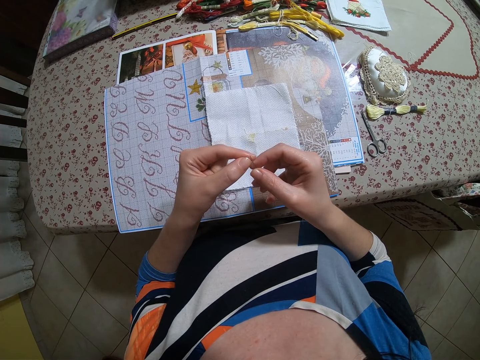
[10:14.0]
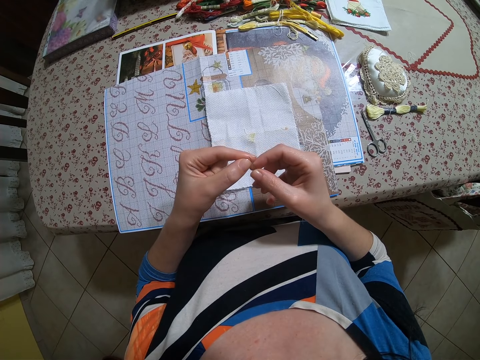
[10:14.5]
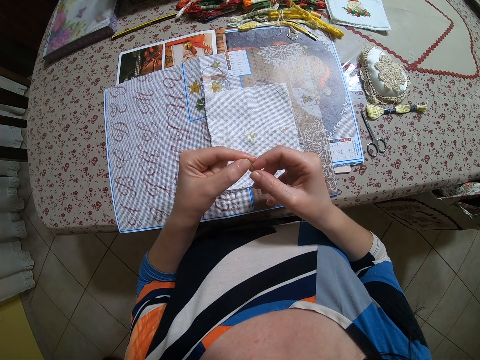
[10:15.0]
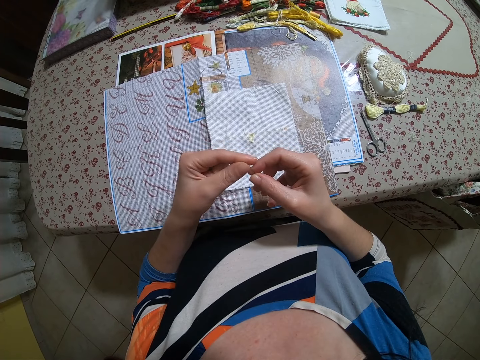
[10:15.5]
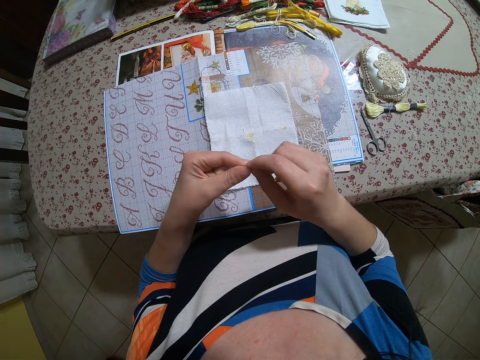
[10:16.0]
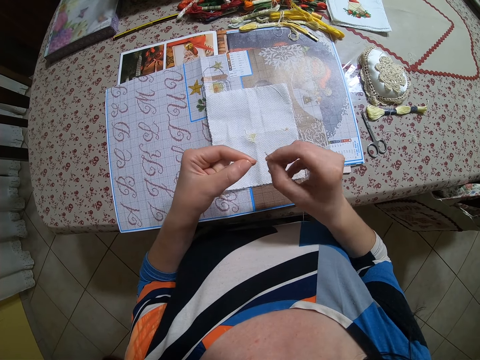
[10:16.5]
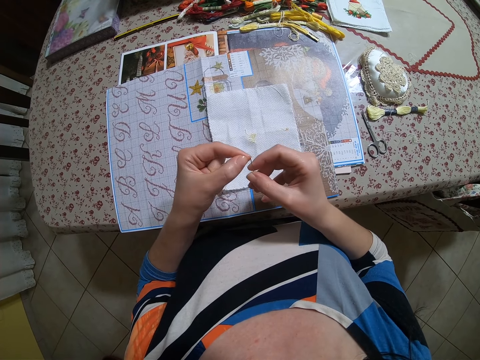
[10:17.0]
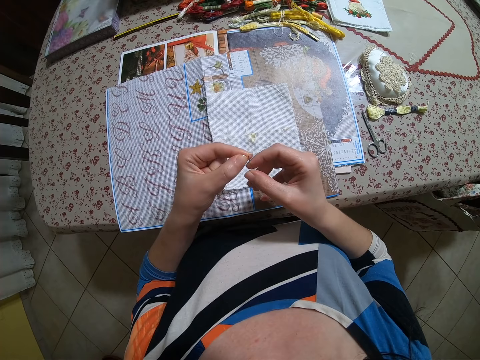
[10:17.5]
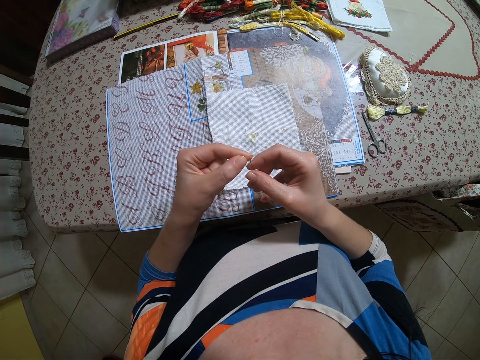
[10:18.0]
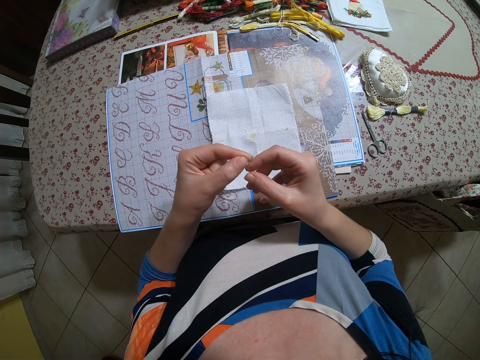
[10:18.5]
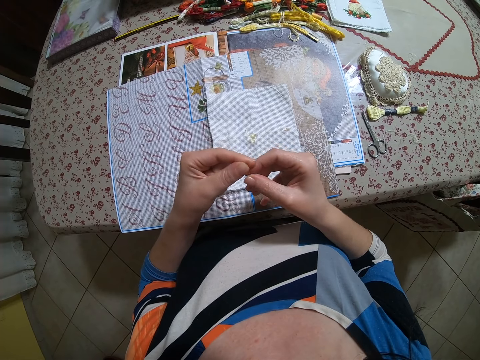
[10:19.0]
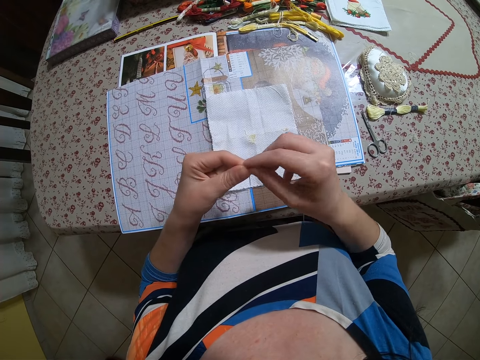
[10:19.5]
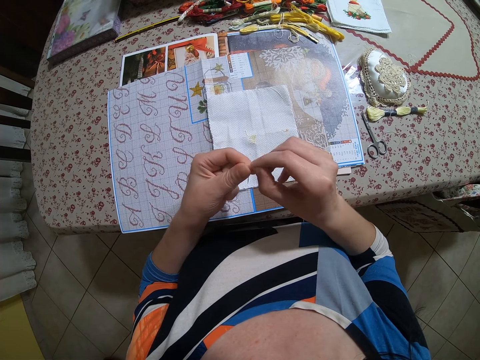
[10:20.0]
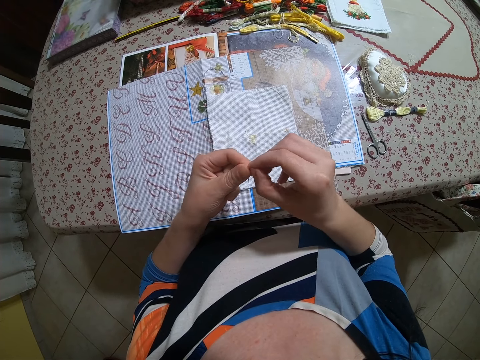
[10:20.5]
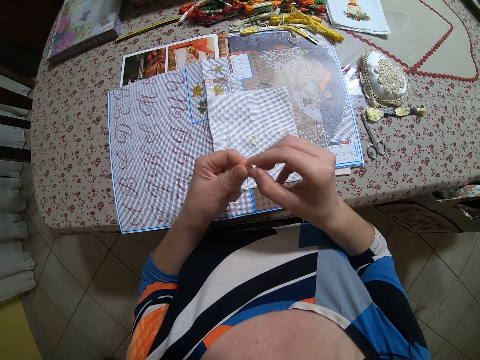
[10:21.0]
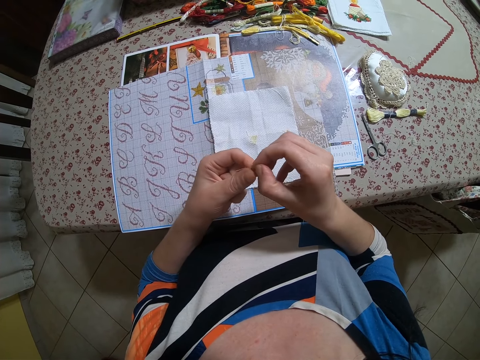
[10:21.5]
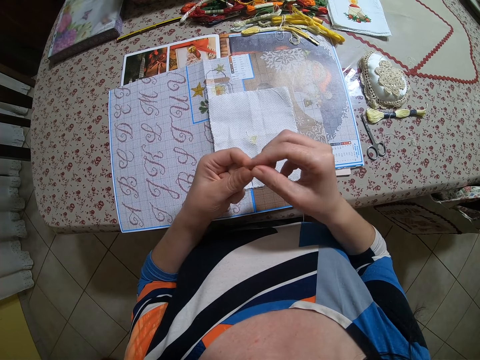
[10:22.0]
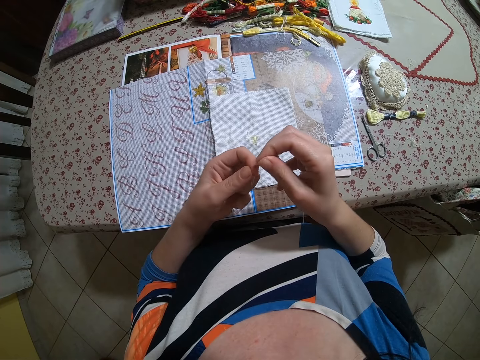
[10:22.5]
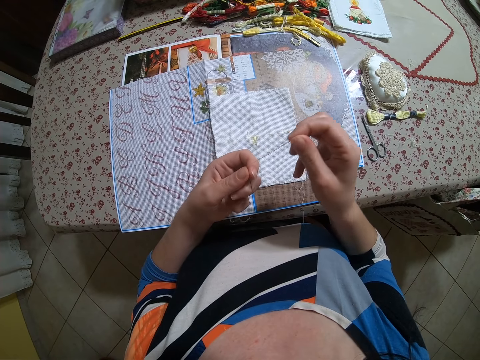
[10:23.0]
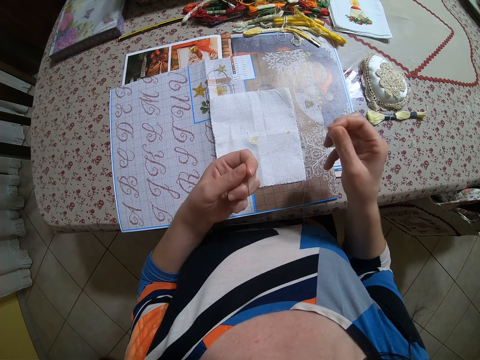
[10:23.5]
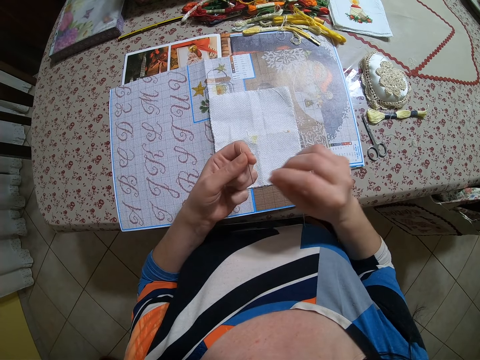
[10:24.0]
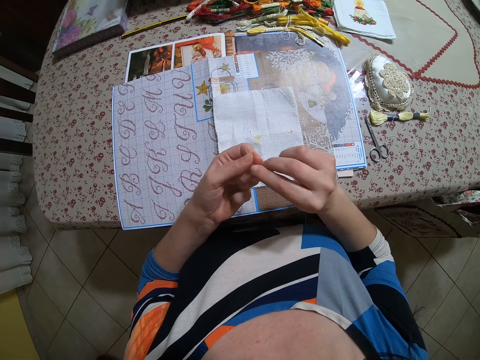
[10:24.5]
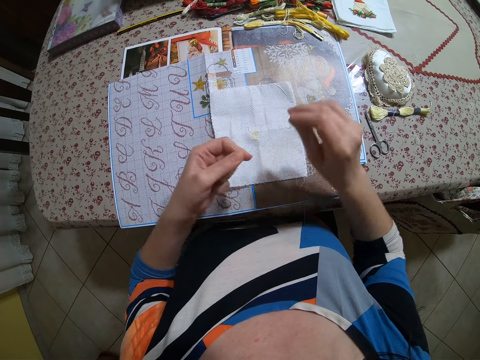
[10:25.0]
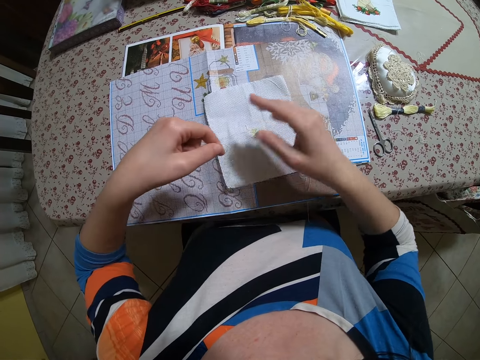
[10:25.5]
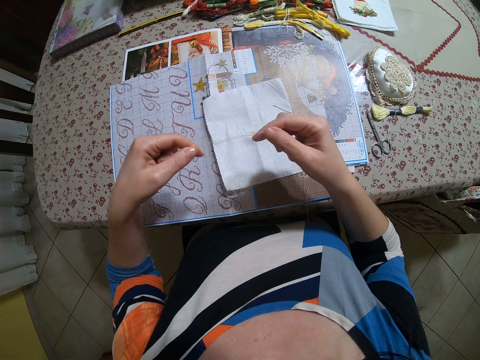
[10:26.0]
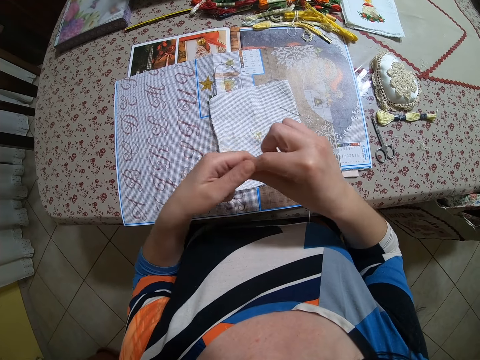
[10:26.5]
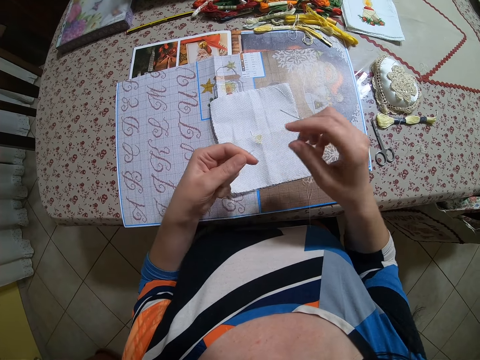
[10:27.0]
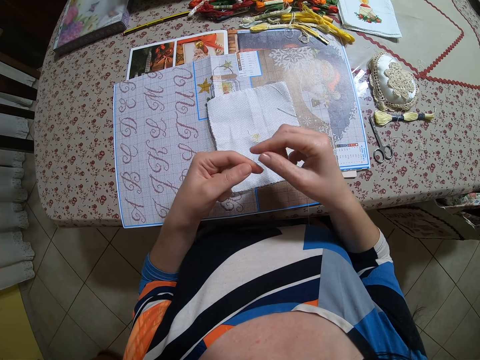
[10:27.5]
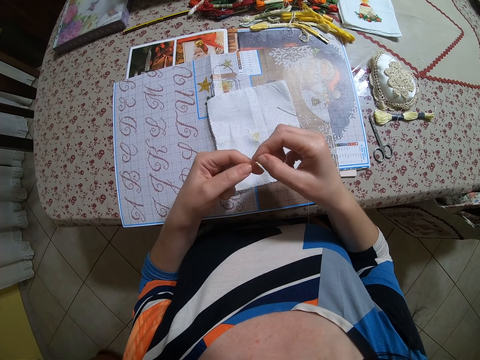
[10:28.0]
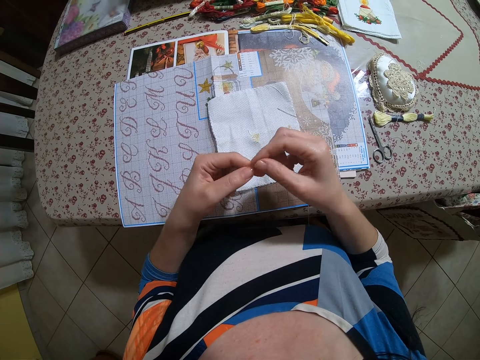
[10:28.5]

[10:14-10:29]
The camera wearer pulls out the thread from the needle eye with her hands. She drops the needle in her right hand on the table. She adjusts the thread. She holds the tips of the thread with her hands.

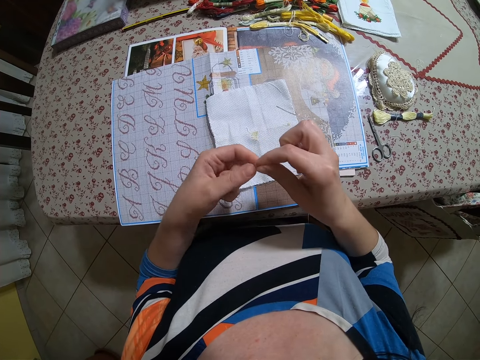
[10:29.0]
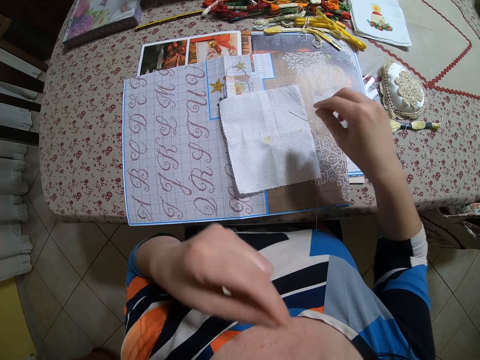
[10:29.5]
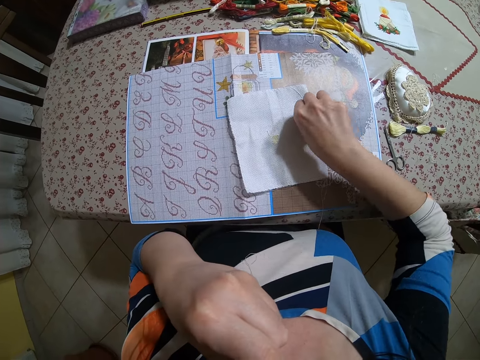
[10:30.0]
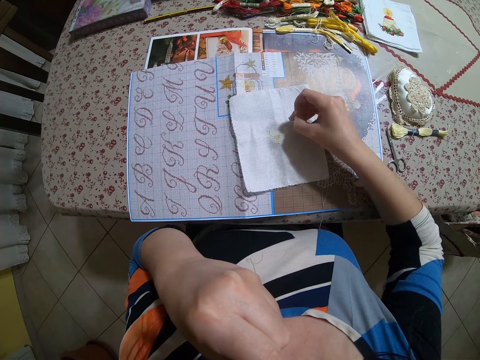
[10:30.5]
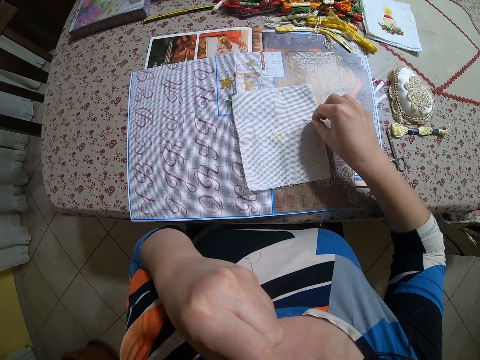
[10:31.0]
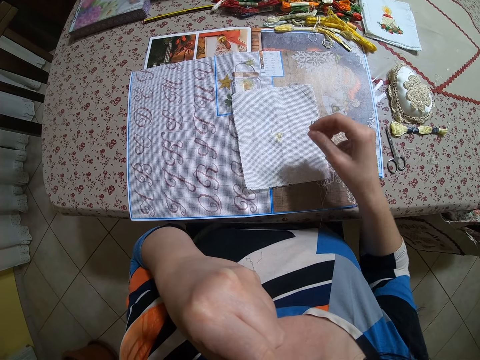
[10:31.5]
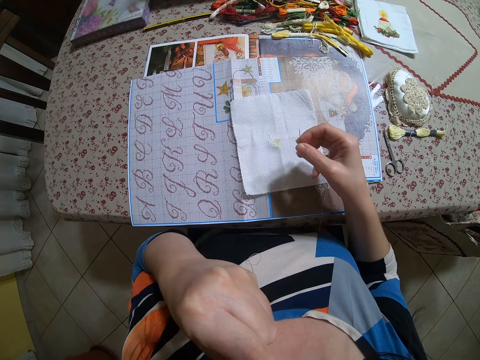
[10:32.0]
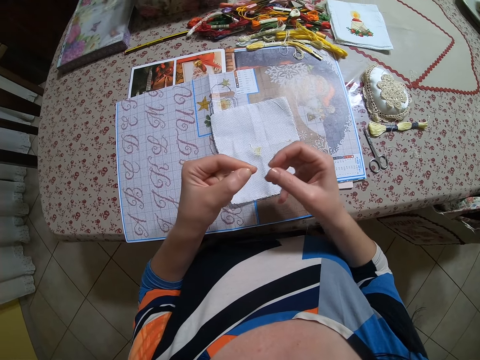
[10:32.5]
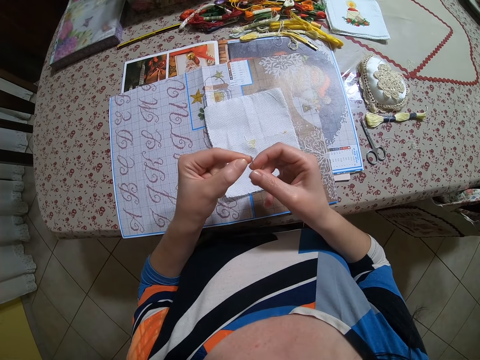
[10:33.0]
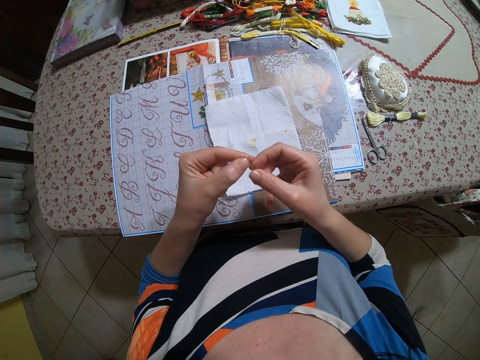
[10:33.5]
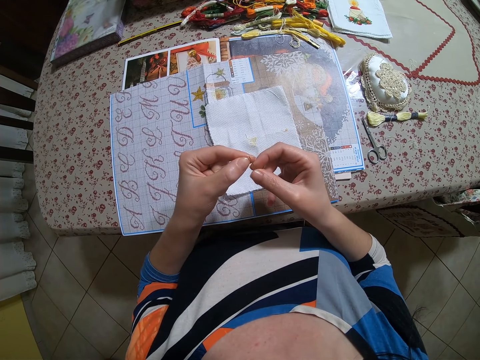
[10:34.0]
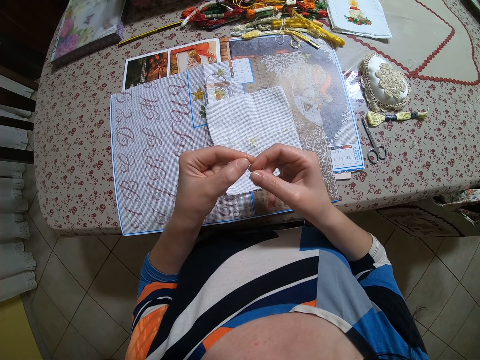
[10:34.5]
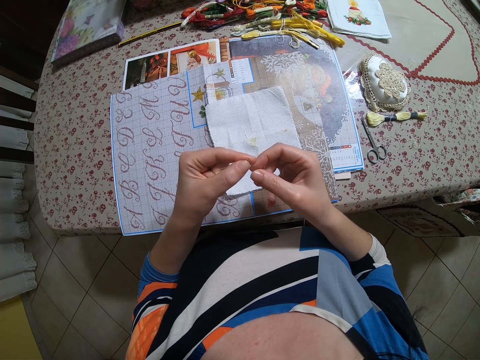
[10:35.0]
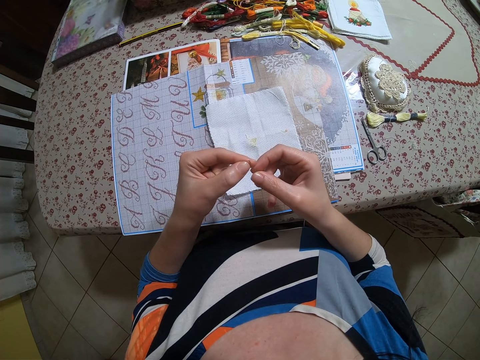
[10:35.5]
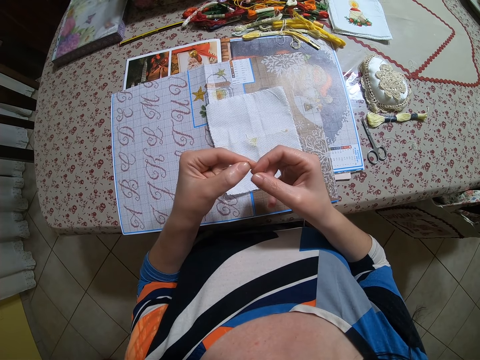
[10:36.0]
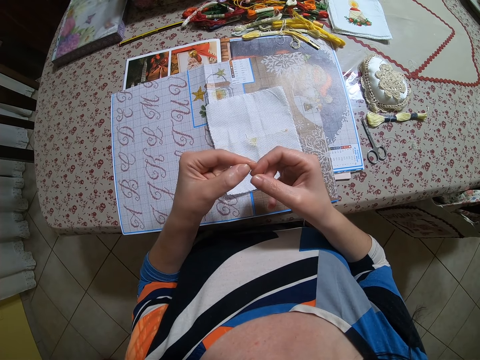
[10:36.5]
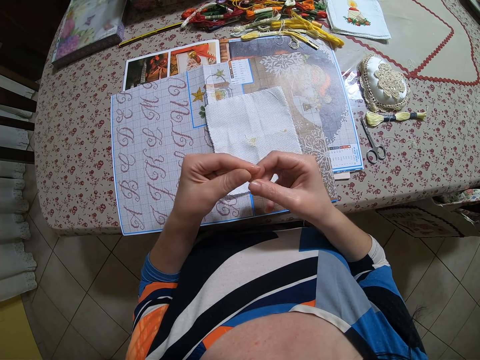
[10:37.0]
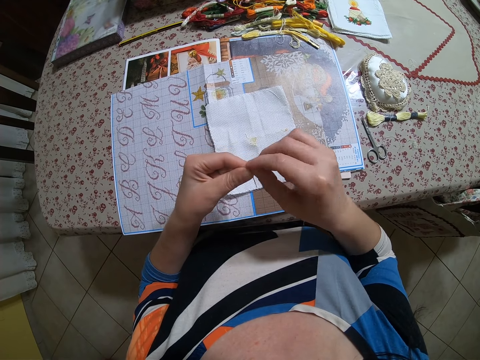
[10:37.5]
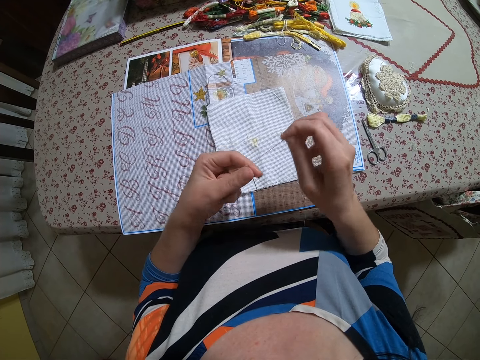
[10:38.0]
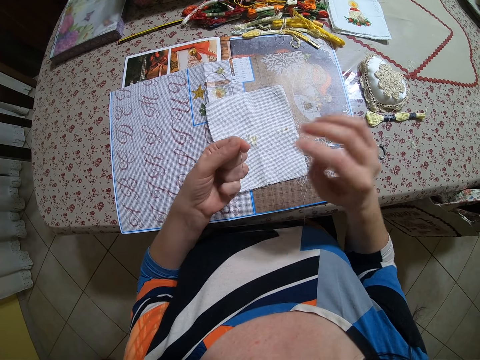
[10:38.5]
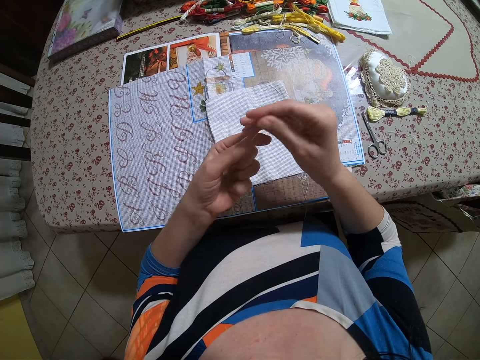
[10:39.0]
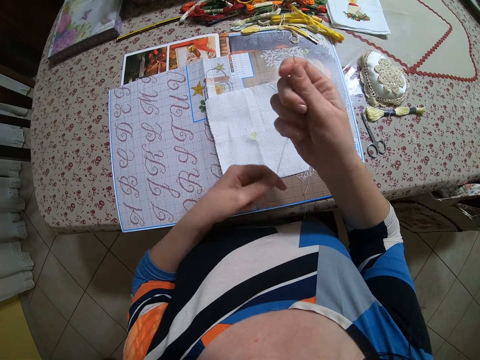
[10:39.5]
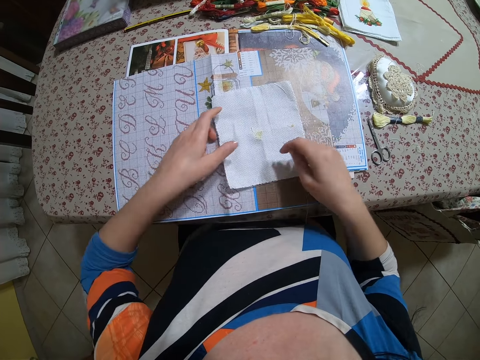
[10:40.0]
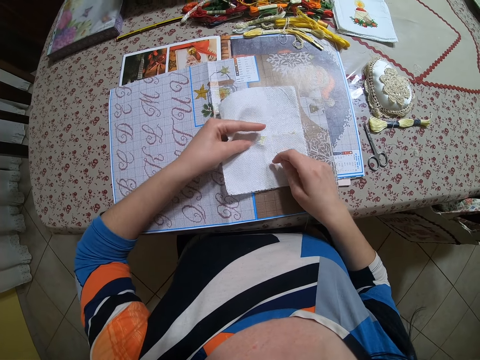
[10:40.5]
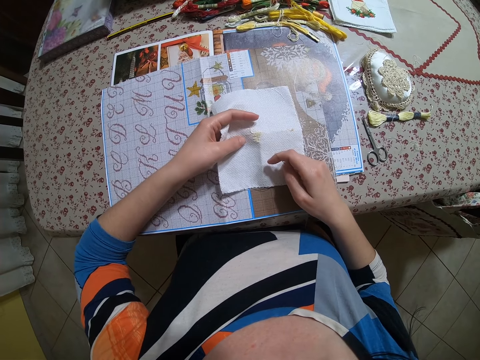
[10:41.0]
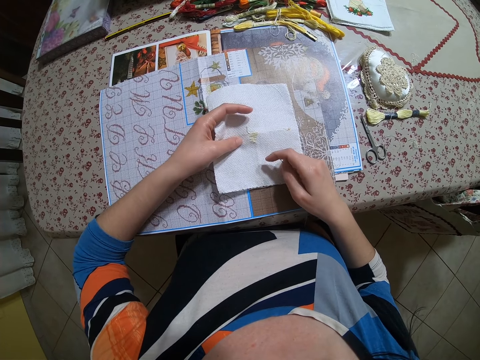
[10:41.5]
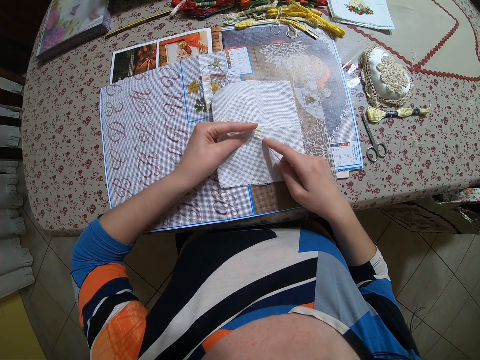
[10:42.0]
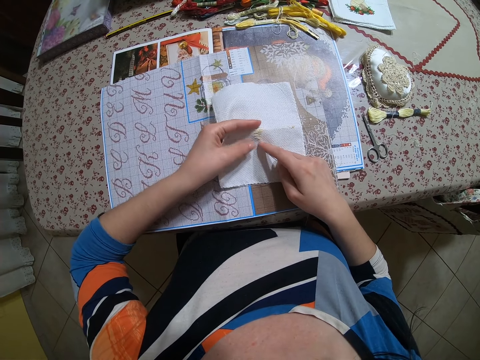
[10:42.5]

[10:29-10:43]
The camera wearer picks up the needle from the table with her right hand. She puts the thread in her mouth with her left hand. She puts the thread inside the needle eye with her hands. She holds the muslin with her left hand. She touches a cloth.
